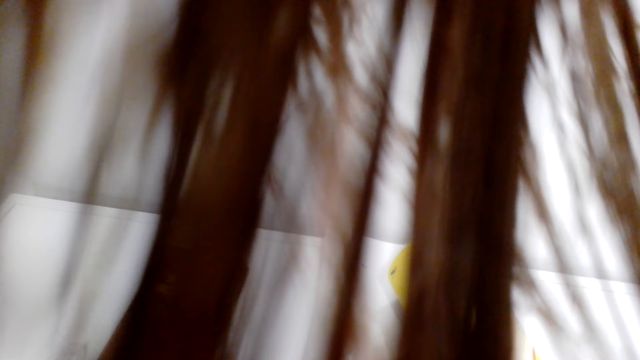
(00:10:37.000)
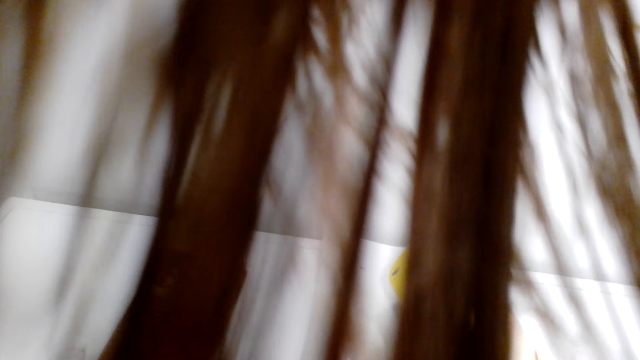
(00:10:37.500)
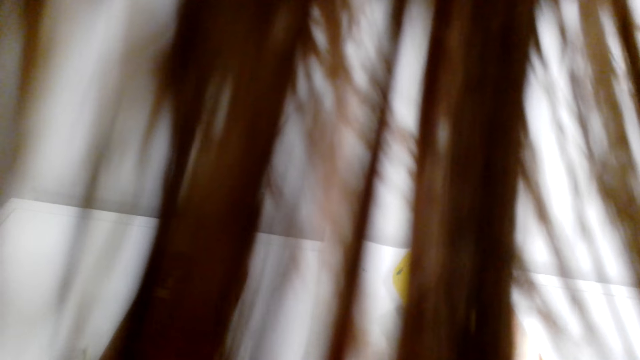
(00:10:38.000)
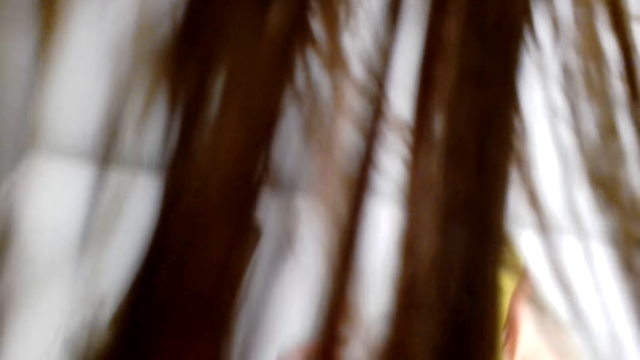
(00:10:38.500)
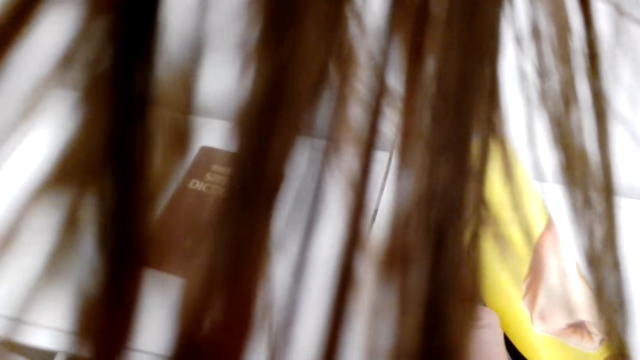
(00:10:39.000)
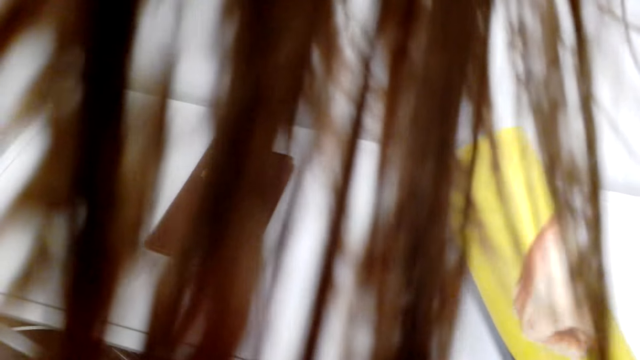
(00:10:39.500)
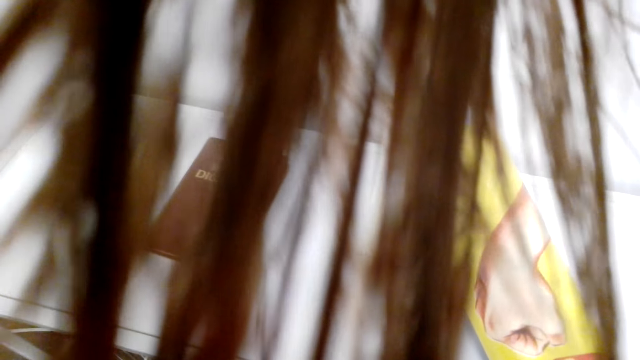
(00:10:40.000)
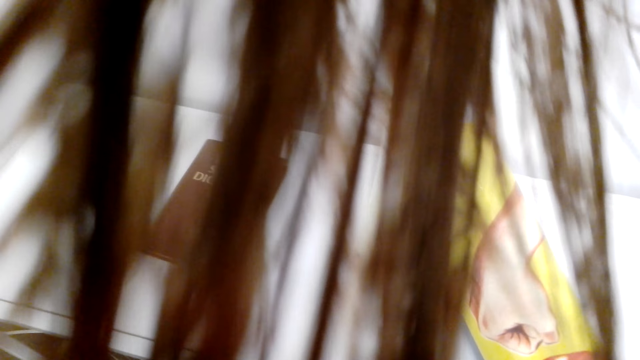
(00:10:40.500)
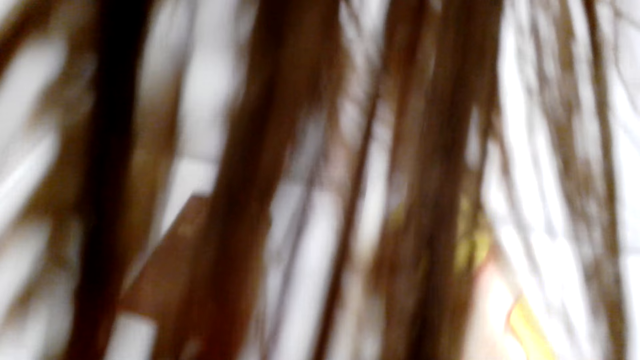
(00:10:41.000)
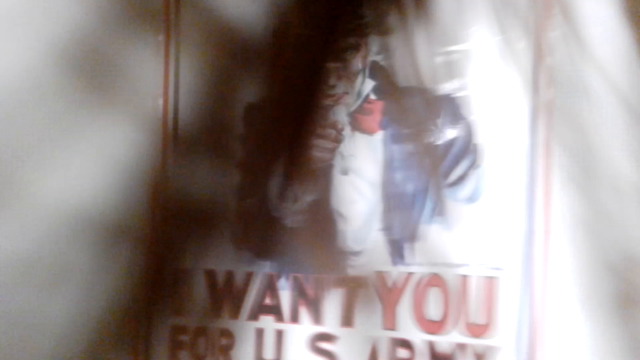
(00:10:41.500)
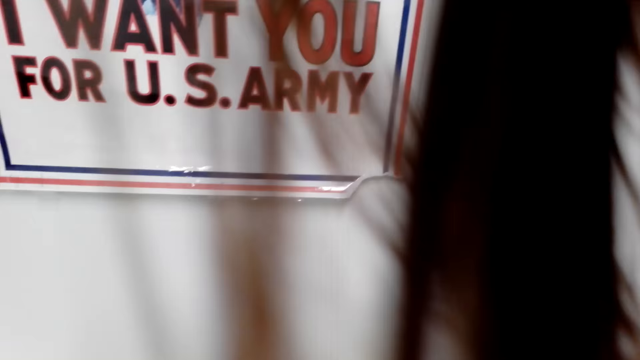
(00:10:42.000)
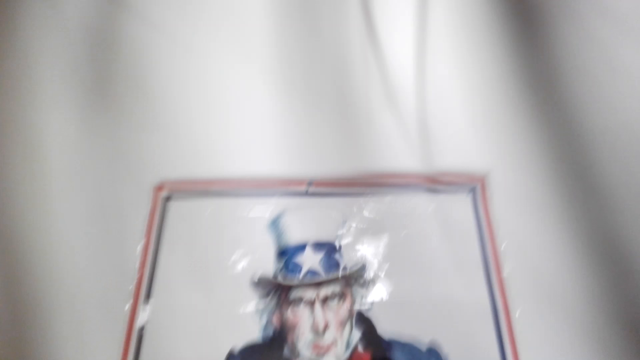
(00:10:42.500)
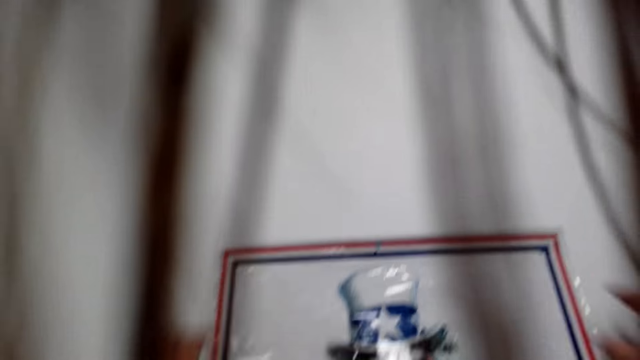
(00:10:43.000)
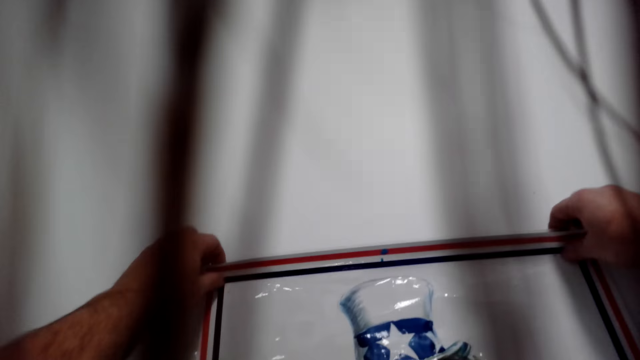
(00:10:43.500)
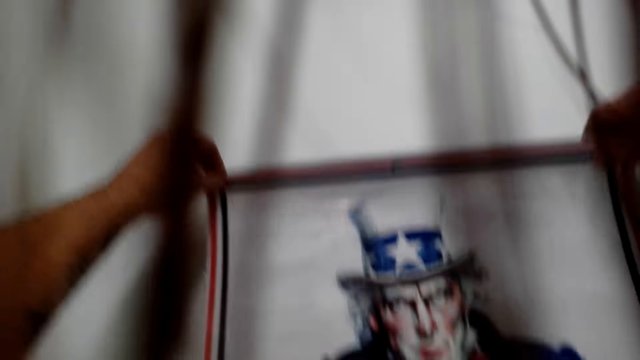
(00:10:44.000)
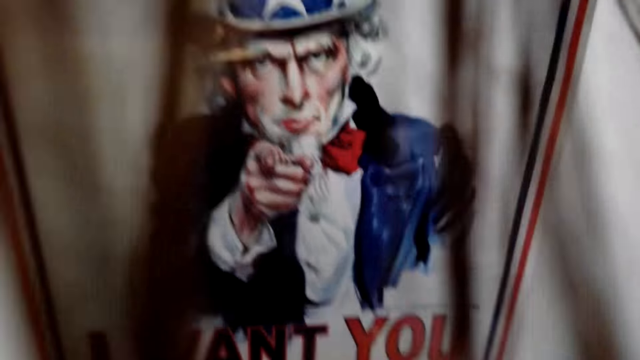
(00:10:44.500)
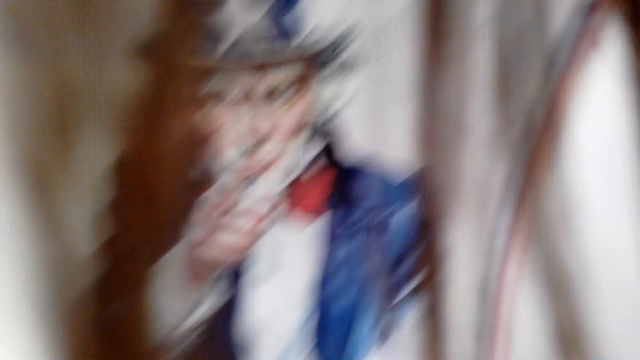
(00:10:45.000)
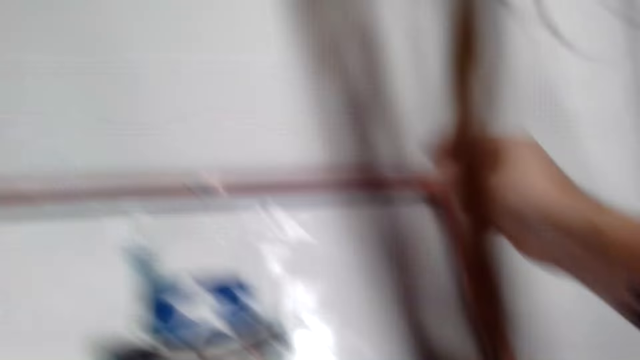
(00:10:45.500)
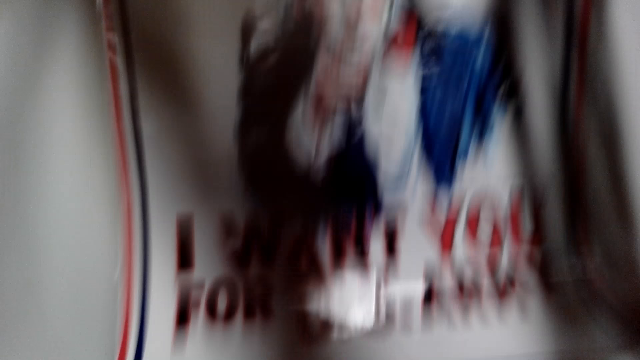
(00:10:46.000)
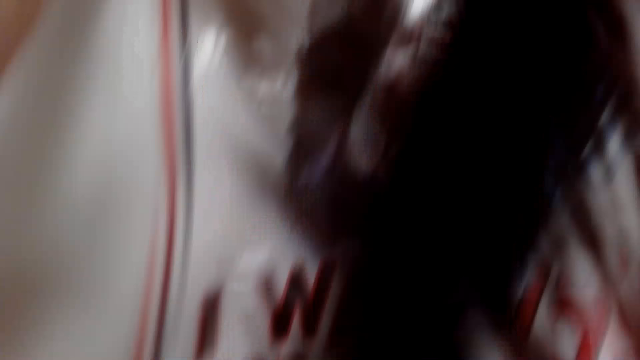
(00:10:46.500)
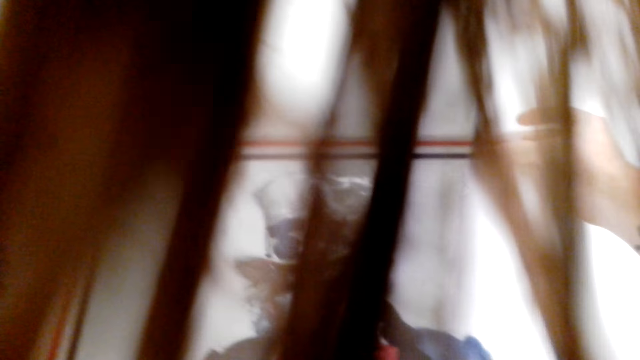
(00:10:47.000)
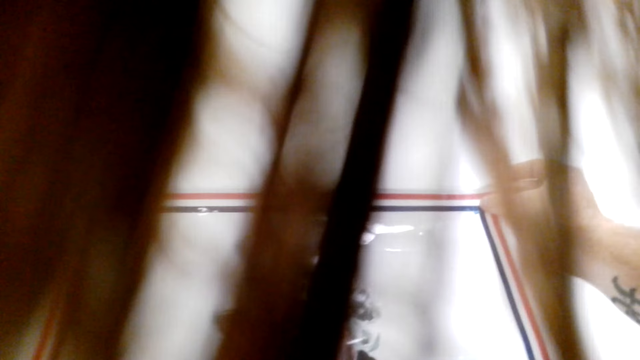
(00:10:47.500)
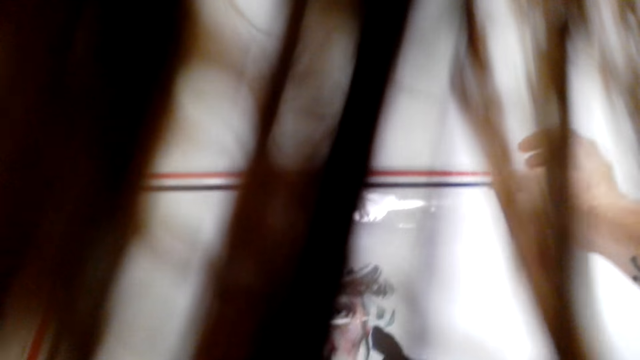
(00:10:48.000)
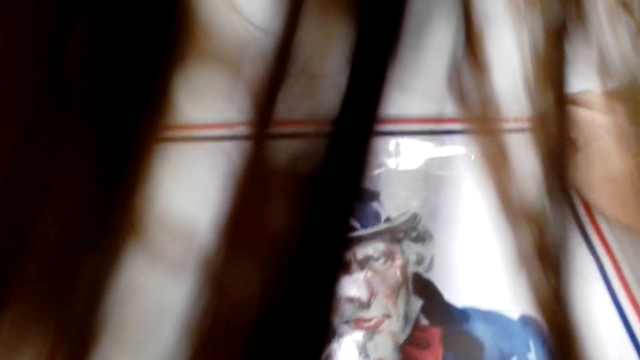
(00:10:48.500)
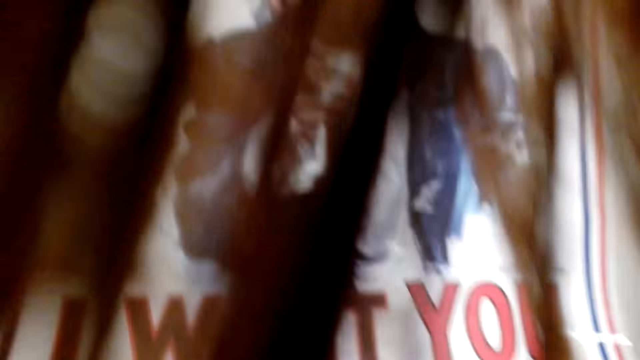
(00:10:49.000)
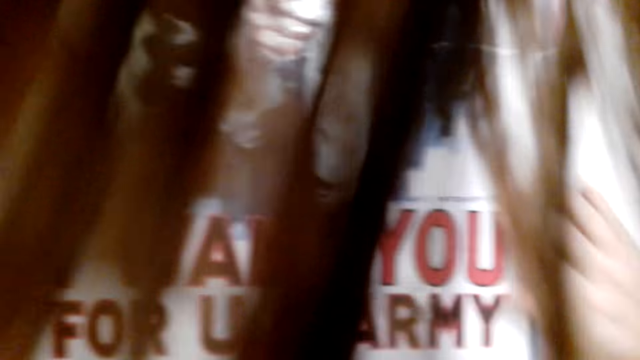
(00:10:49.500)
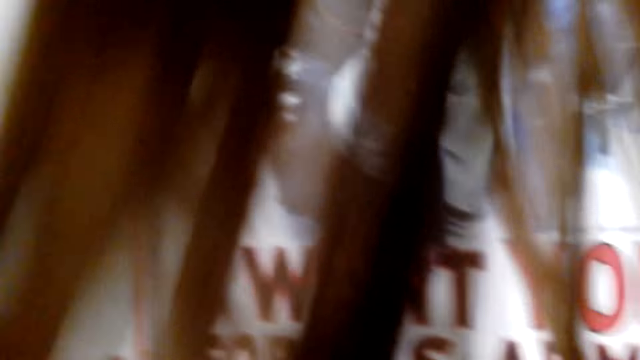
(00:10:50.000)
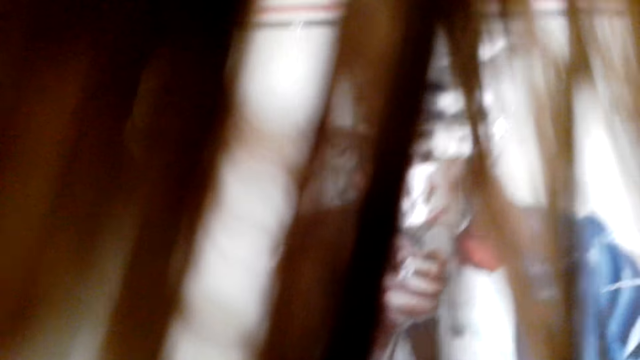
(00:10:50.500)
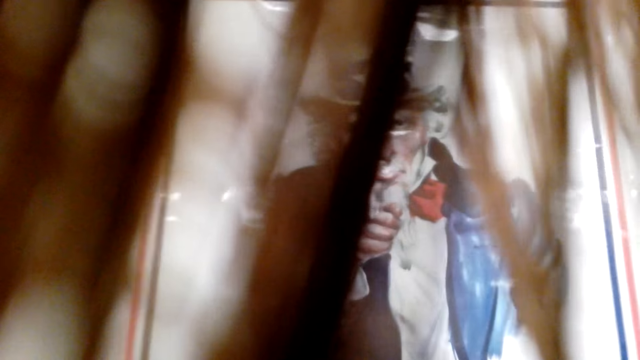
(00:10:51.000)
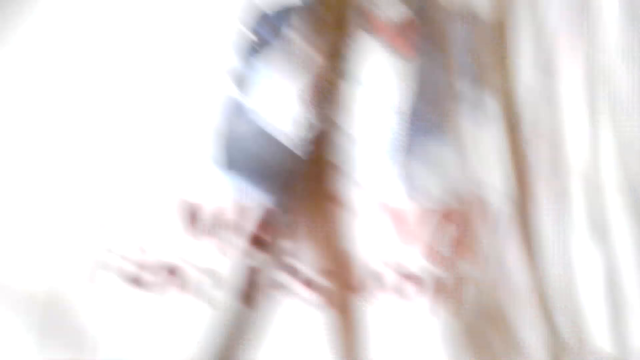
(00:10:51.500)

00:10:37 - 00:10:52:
The camera wearer adjusts the paper roll on the wall. They move the wallpaper on the wall.

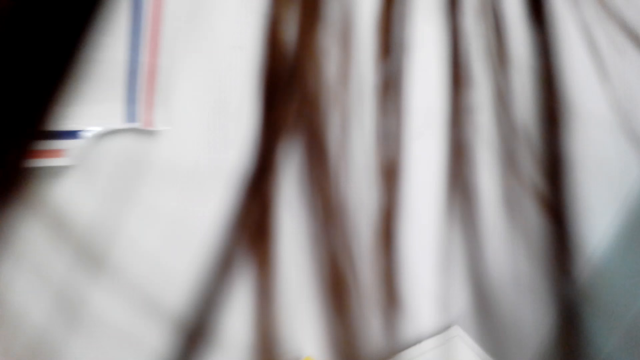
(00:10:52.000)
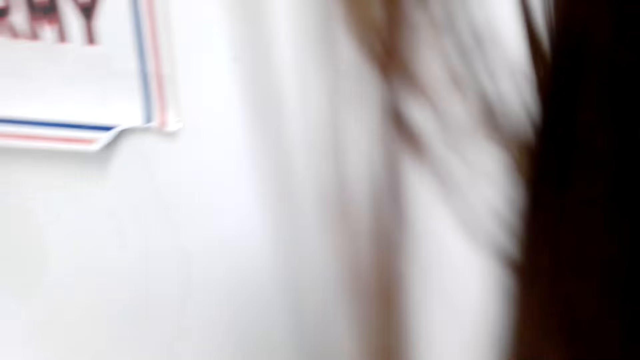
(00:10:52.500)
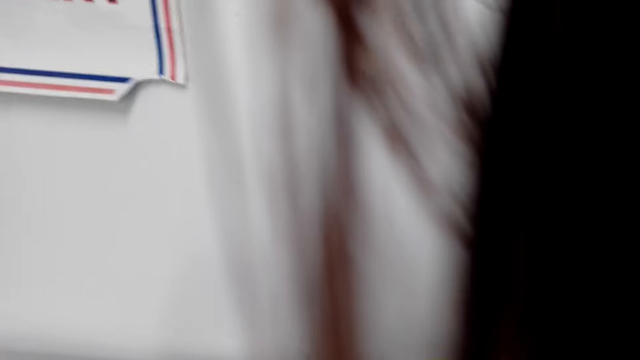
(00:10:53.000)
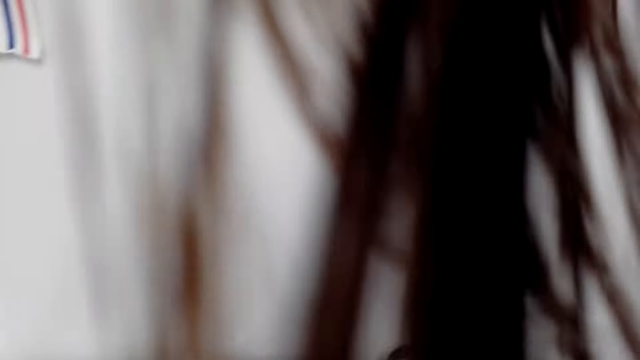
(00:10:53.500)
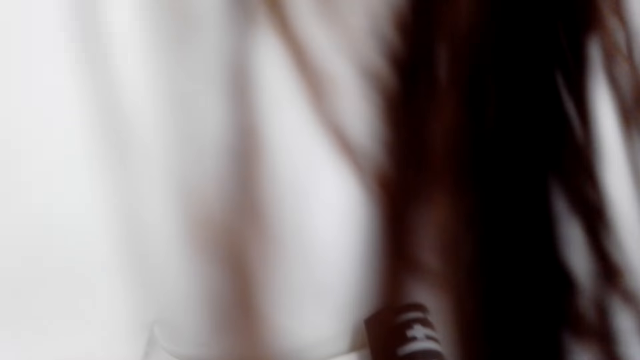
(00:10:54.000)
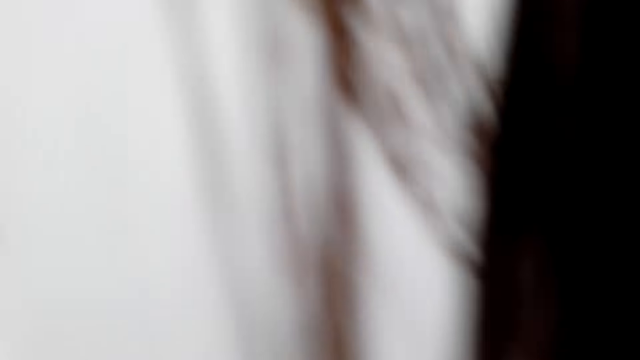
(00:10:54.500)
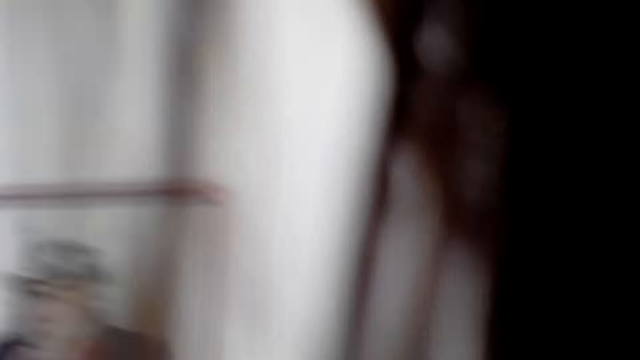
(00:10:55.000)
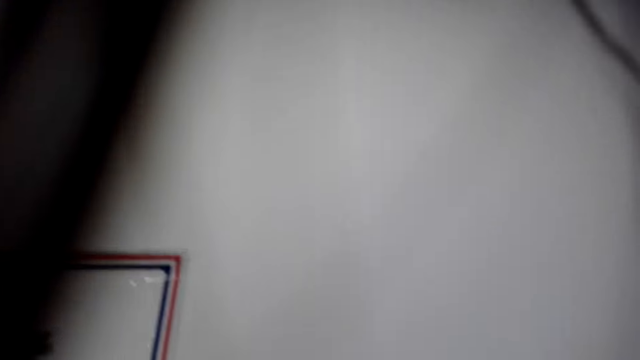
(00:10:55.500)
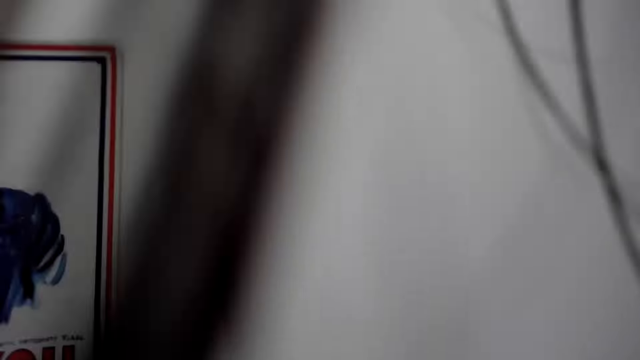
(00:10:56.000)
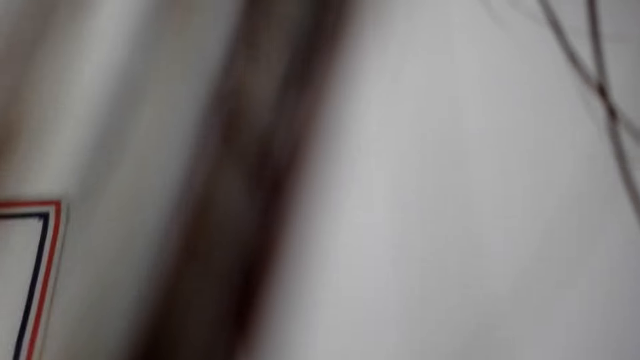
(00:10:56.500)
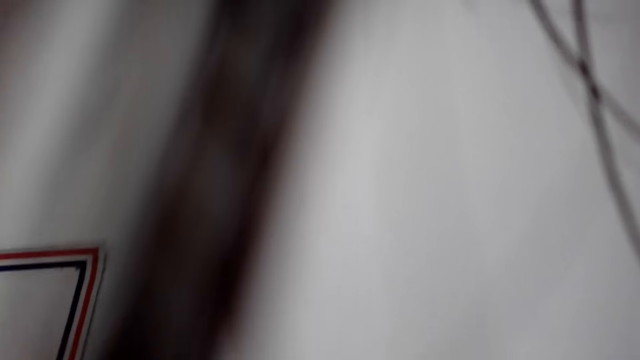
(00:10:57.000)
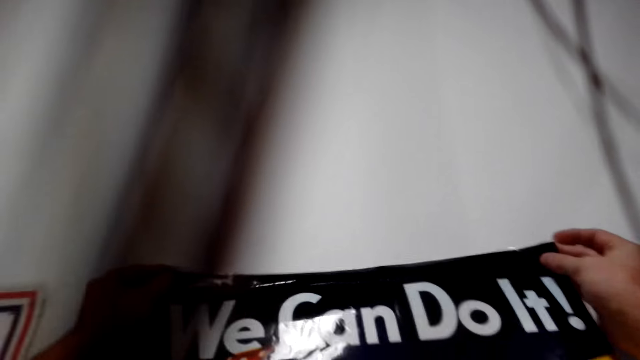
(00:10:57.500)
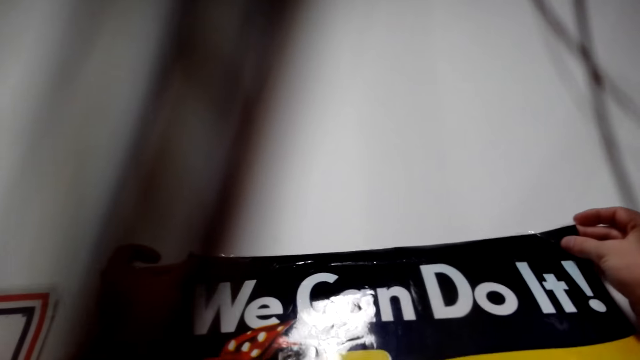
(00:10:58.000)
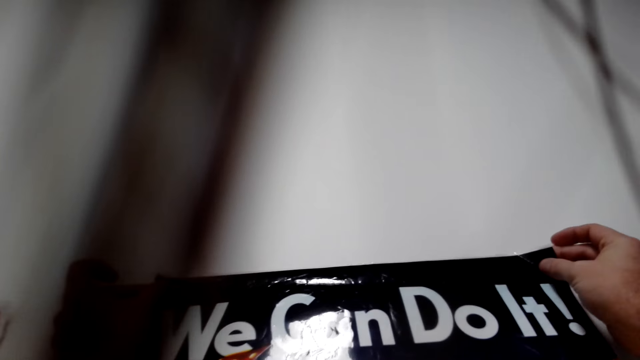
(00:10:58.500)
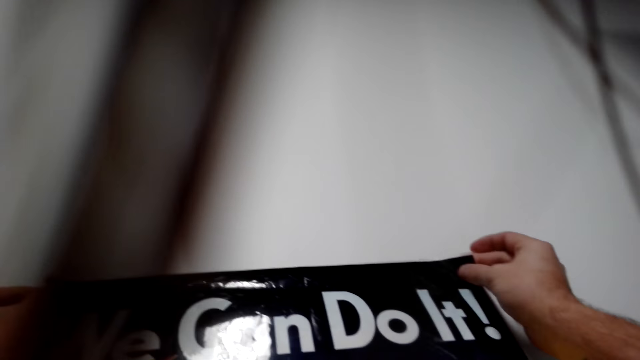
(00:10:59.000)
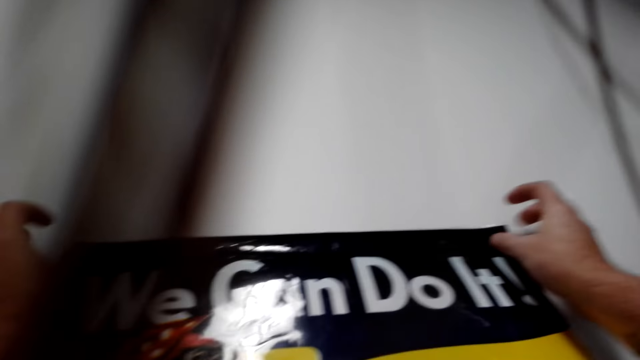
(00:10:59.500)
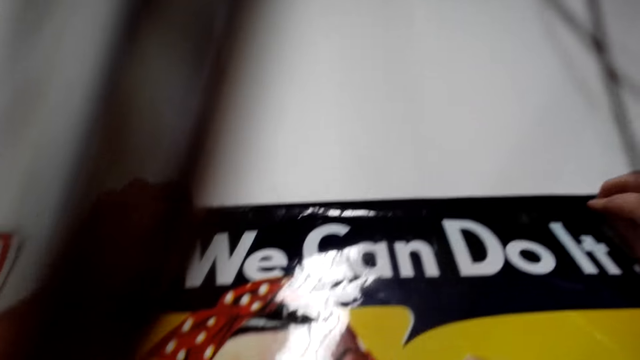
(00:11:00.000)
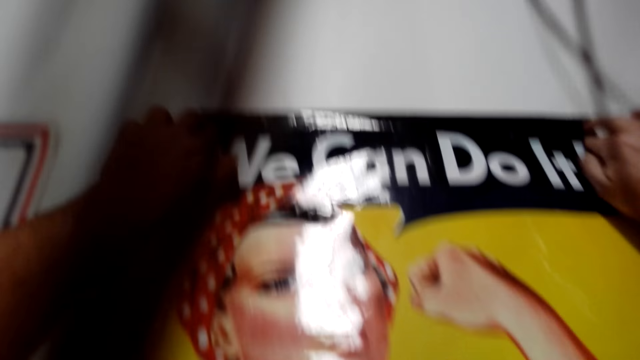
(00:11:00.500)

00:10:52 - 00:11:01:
The camera wearer places the wallpaper on the wall. They stick a paper roll on the wall.
